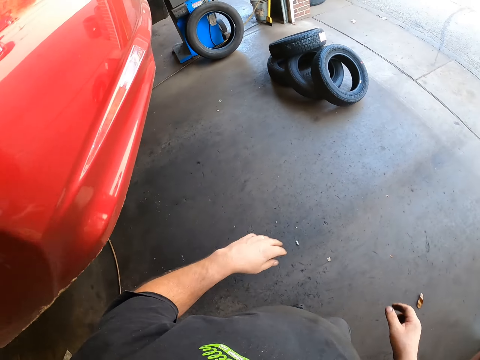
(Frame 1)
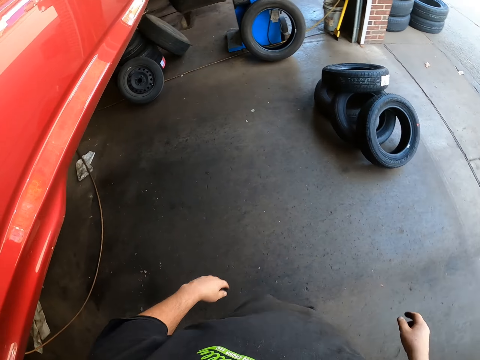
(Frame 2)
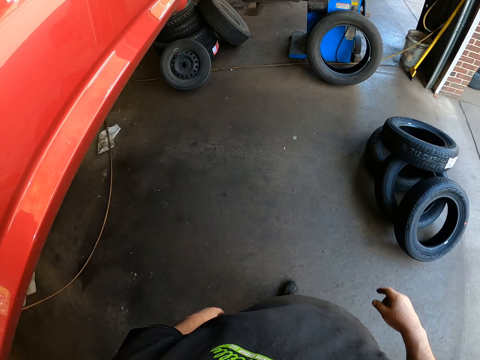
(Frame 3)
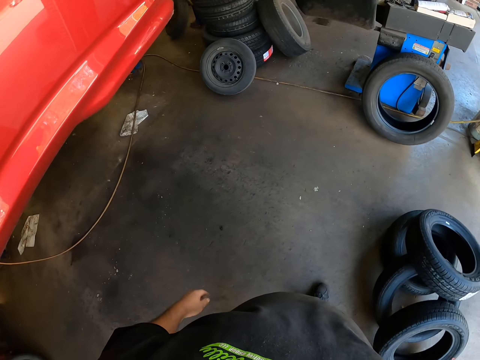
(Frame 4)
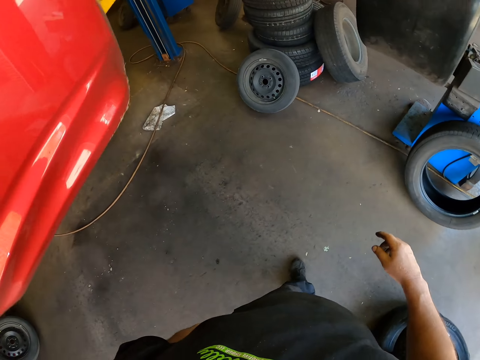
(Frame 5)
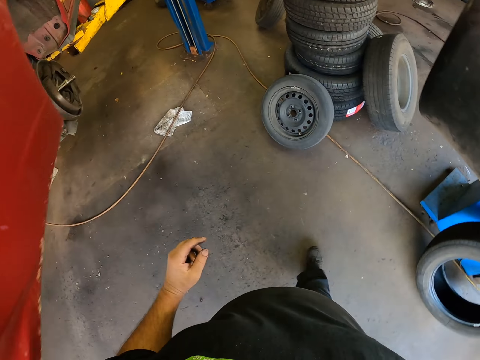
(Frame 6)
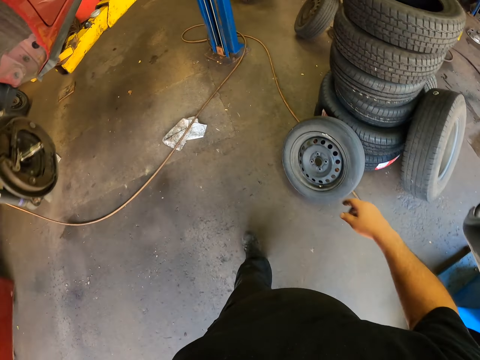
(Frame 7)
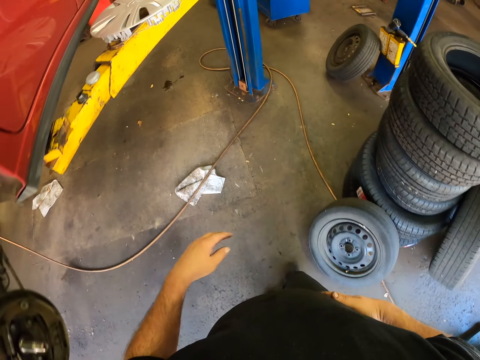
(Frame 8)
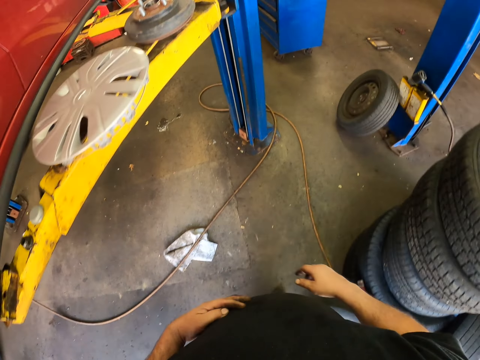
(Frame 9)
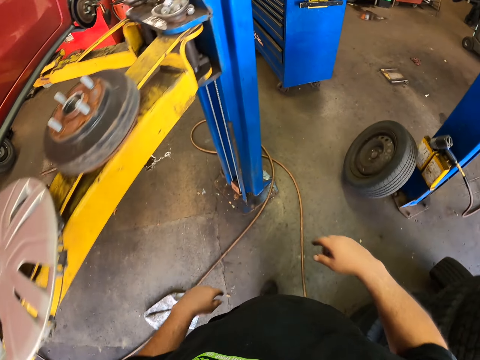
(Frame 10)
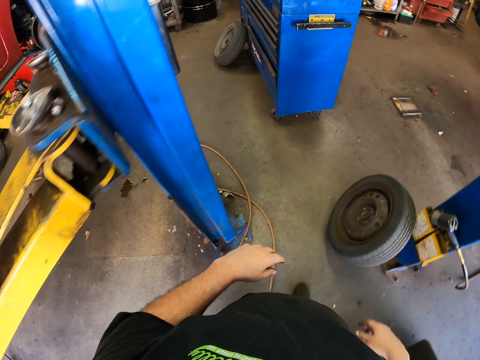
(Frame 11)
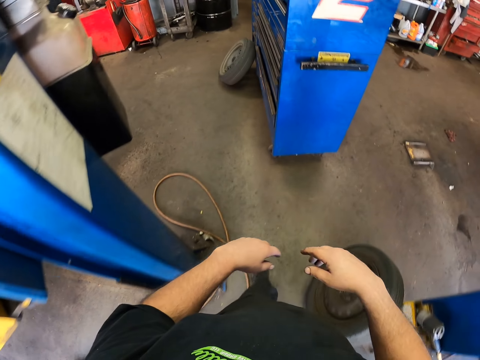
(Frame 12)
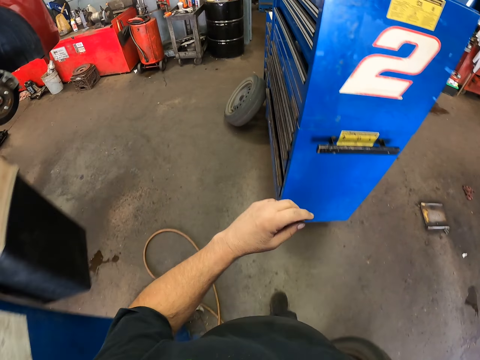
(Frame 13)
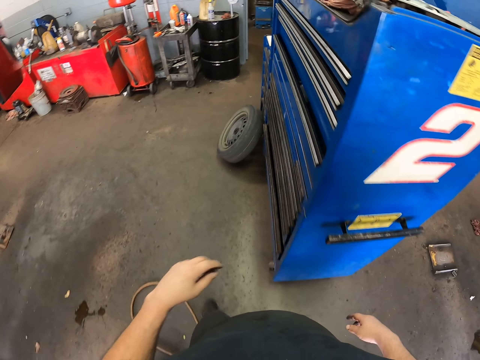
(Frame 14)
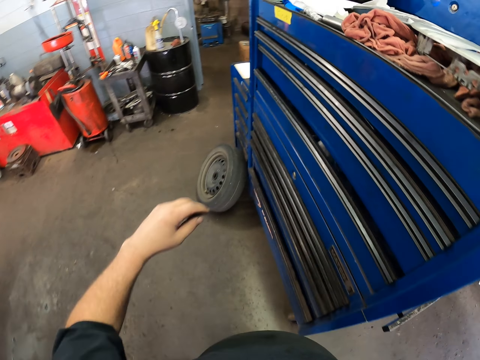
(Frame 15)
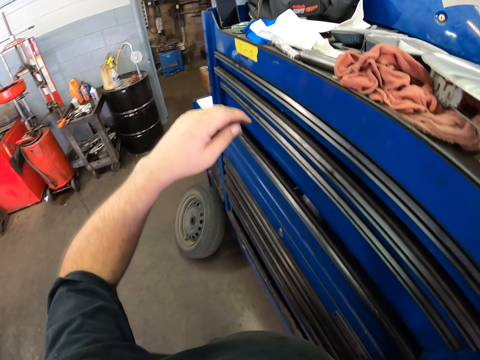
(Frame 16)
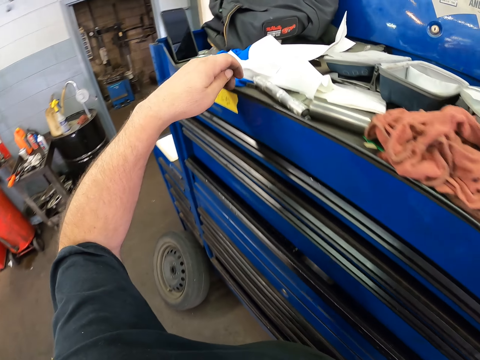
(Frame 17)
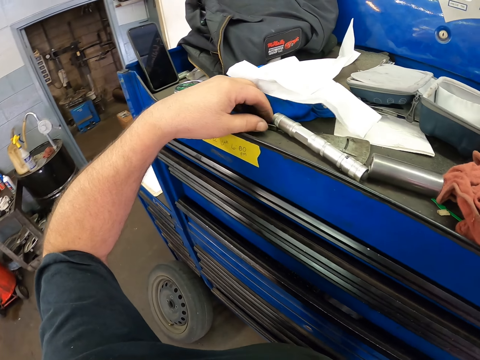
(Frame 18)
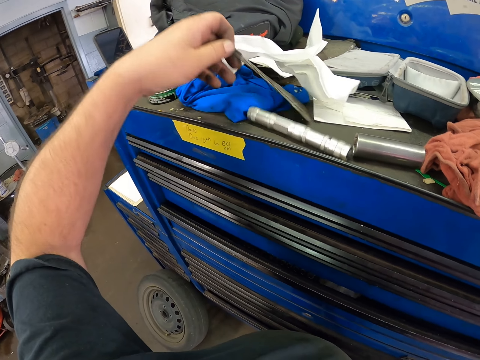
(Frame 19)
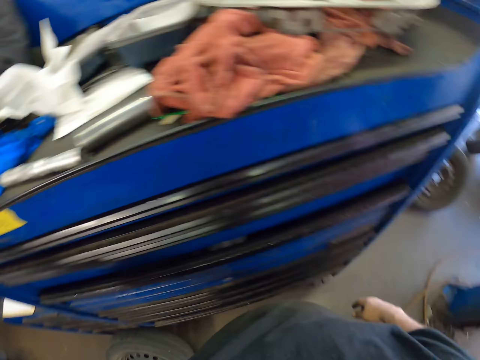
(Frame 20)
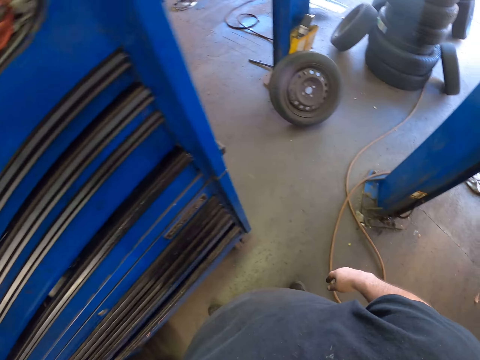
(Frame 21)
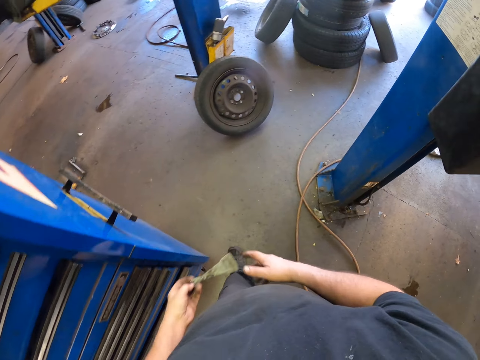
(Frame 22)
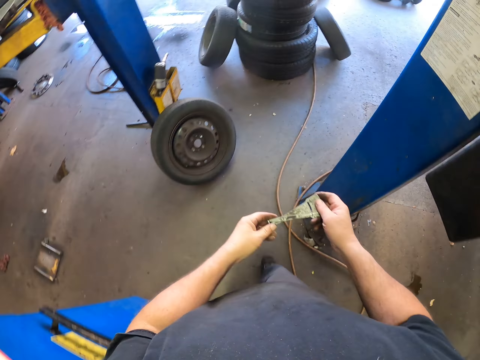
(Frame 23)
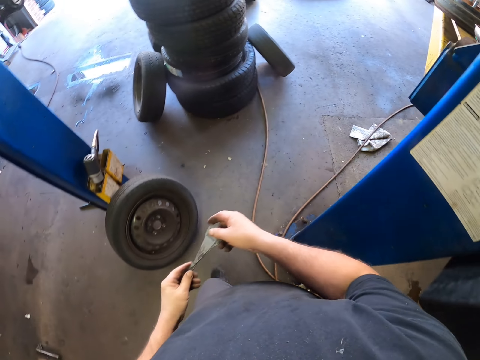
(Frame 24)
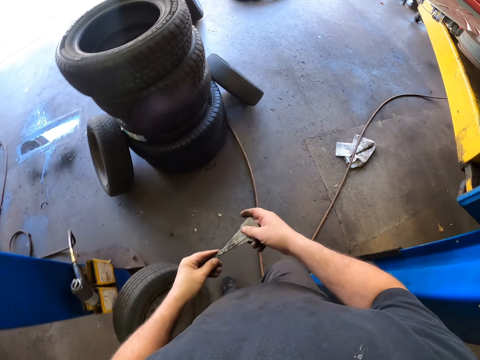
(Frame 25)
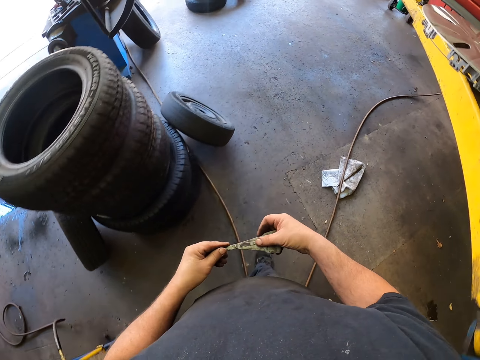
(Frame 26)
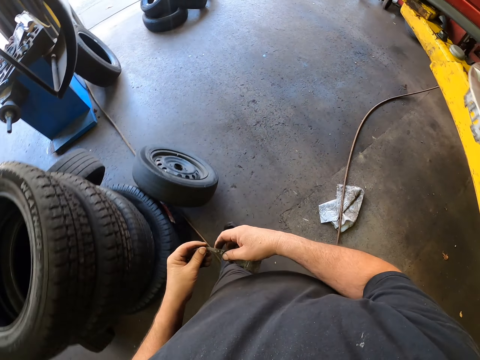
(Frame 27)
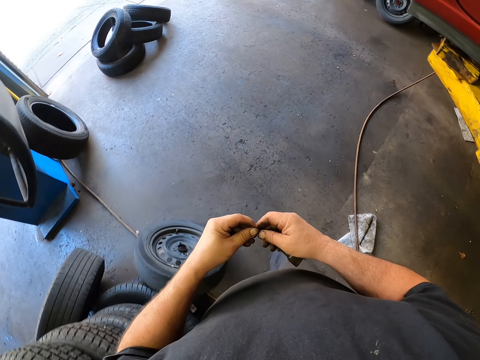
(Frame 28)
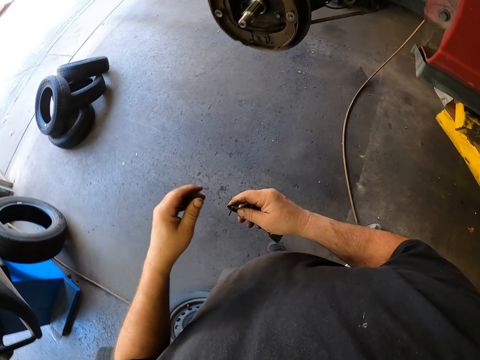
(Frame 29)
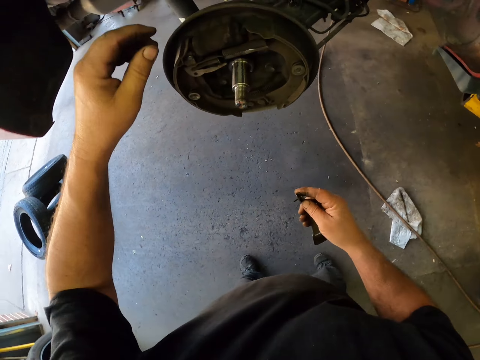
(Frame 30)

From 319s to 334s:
The camera wearer walks in the garage.

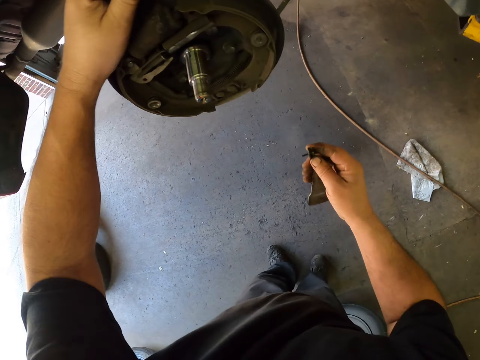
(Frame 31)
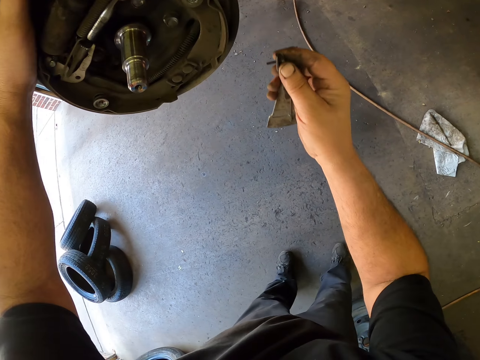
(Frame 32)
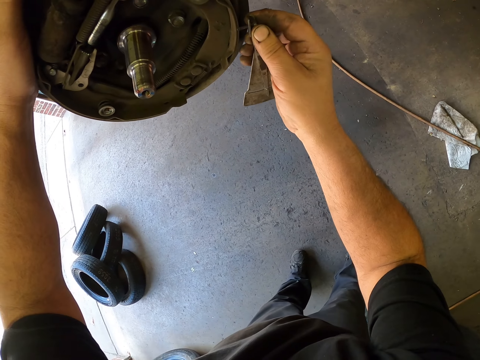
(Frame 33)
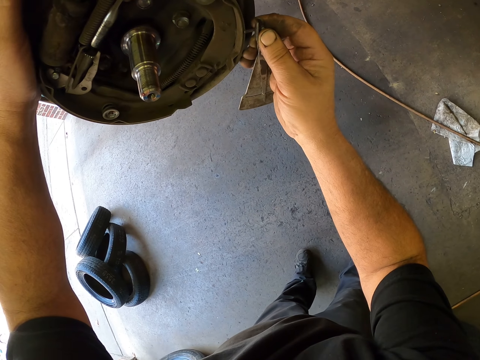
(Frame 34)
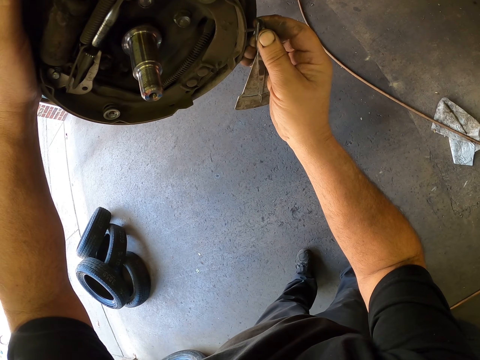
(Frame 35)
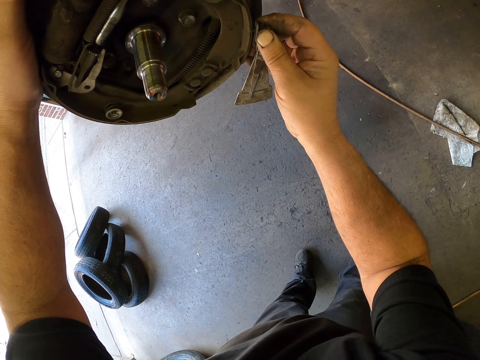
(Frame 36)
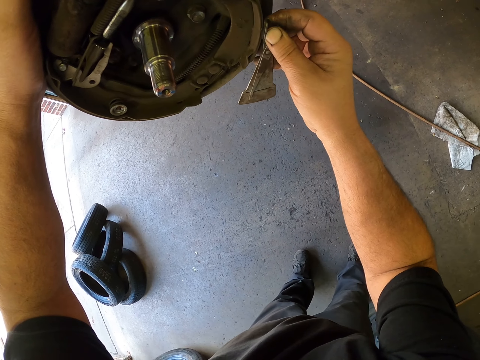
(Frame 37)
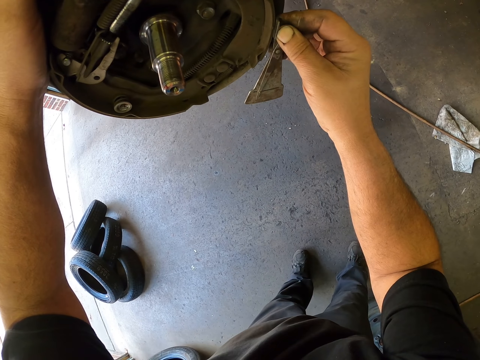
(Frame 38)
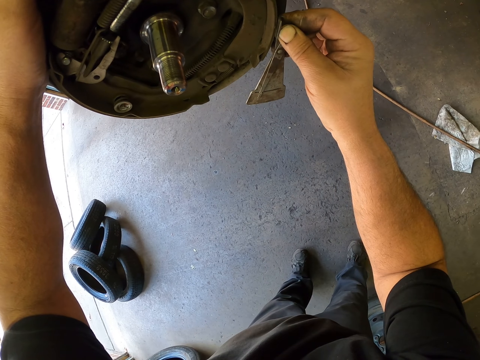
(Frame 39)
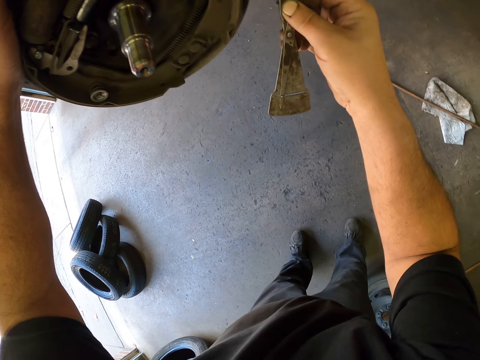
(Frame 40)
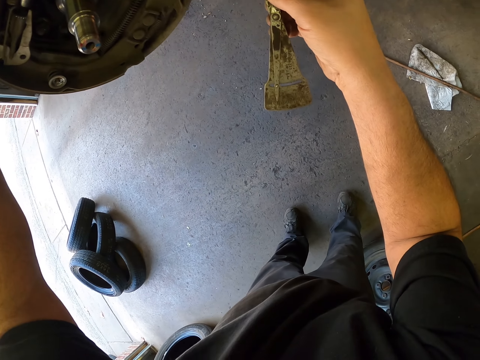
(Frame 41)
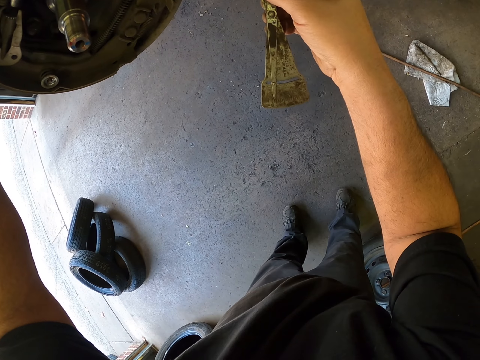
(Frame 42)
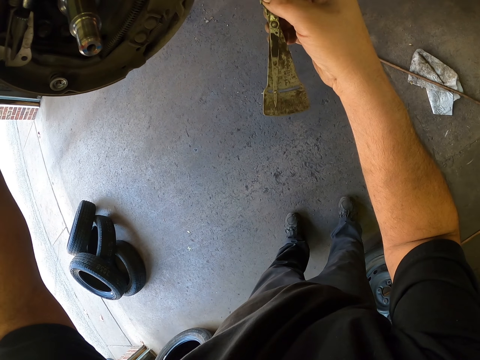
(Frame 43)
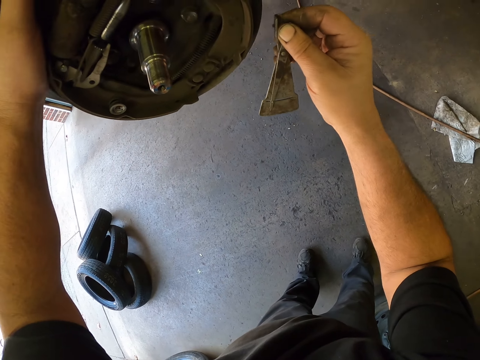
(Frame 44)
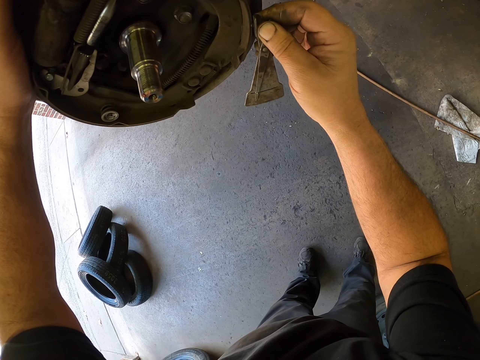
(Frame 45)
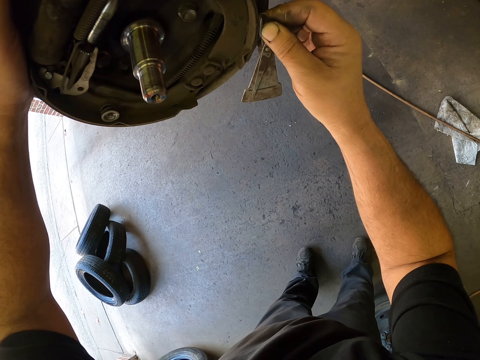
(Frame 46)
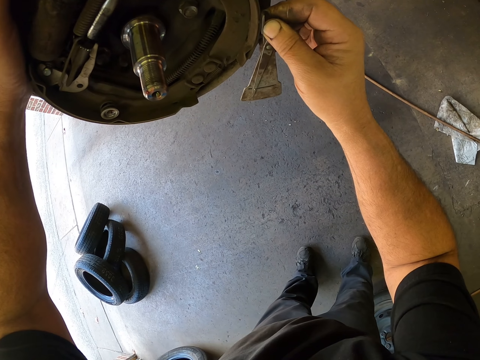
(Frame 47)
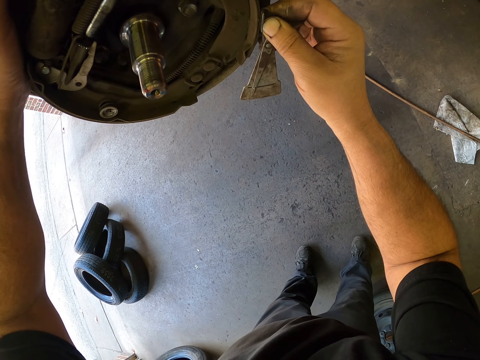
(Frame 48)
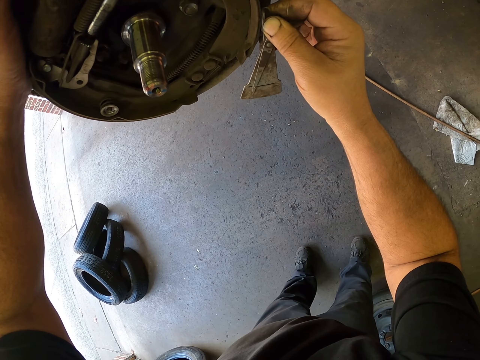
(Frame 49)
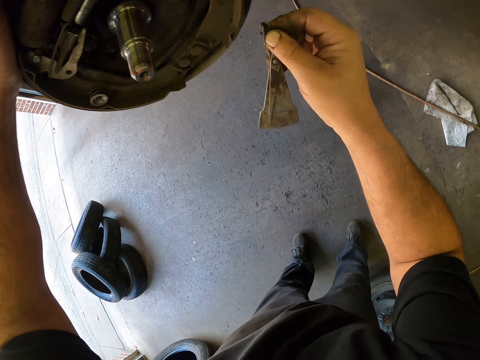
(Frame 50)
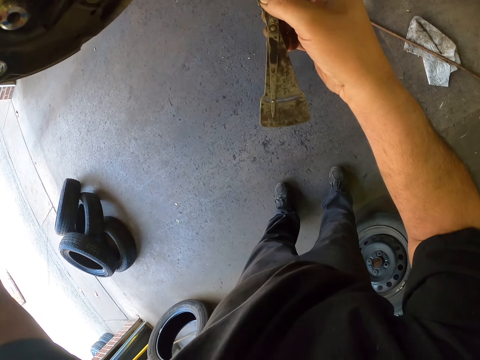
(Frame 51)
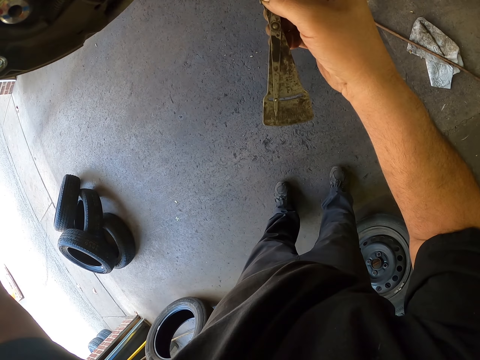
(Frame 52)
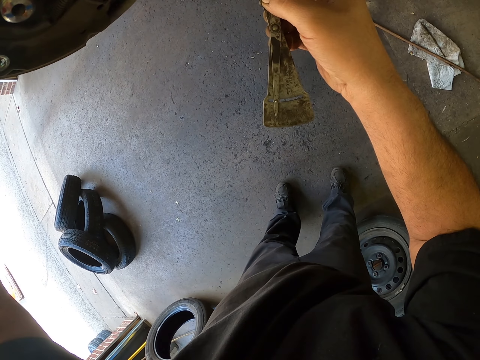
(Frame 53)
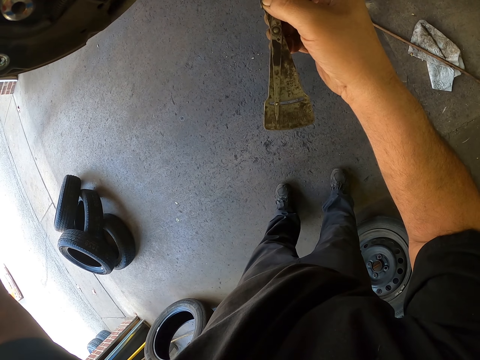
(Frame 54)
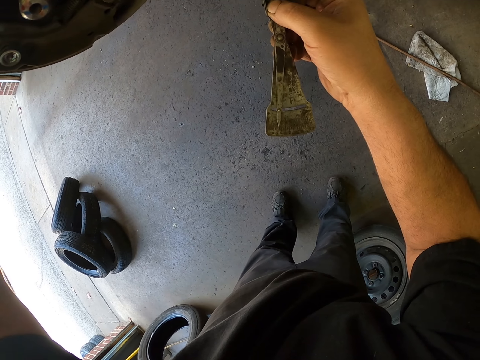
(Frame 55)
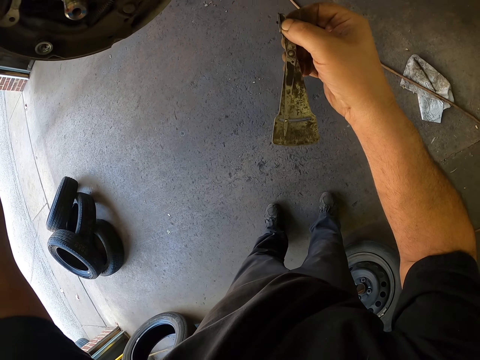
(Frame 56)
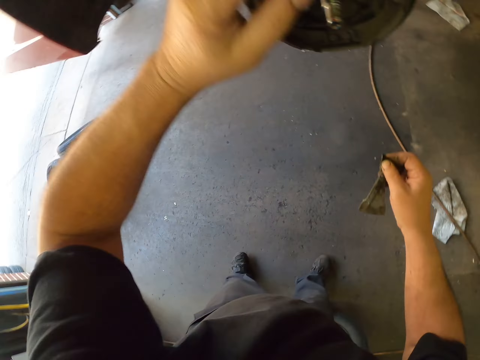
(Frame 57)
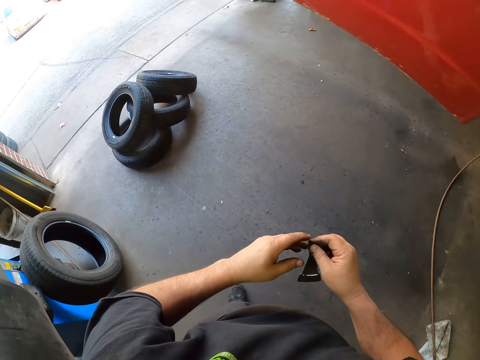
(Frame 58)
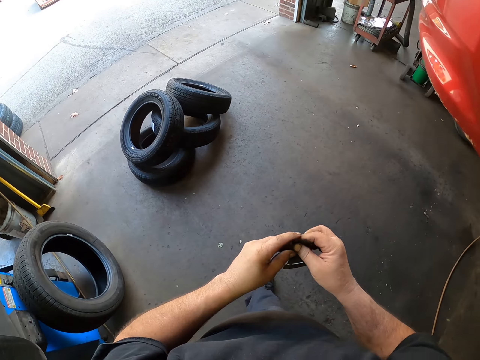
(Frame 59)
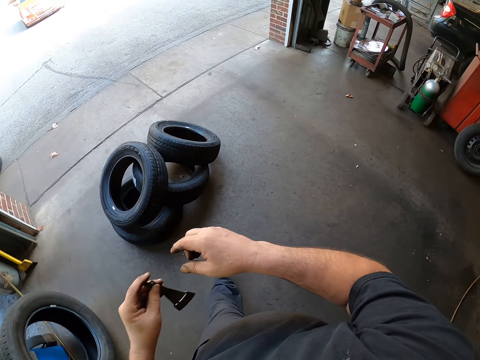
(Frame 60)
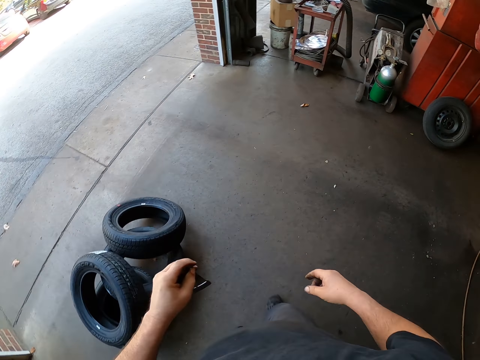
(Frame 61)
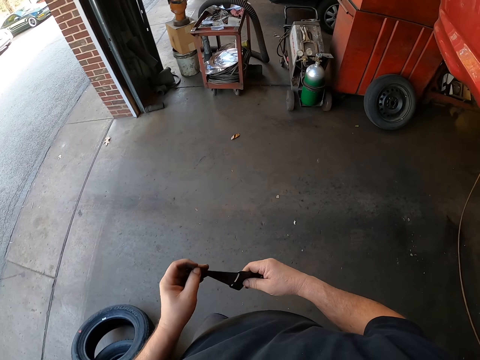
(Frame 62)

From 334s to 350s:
The camera wearer picks up something. They operate on the linings.
